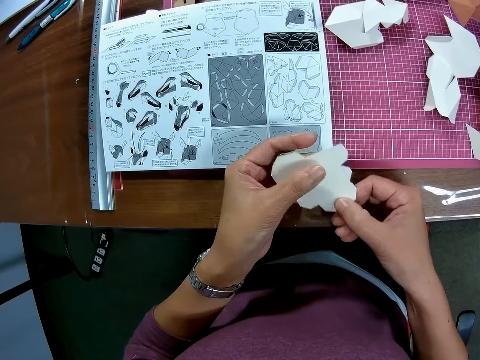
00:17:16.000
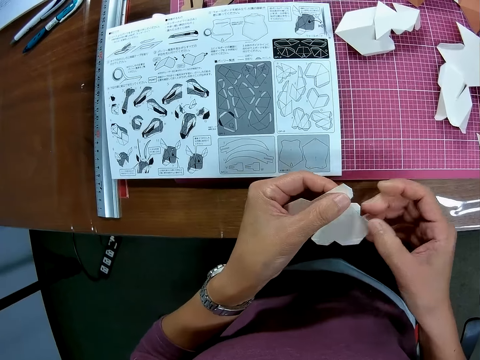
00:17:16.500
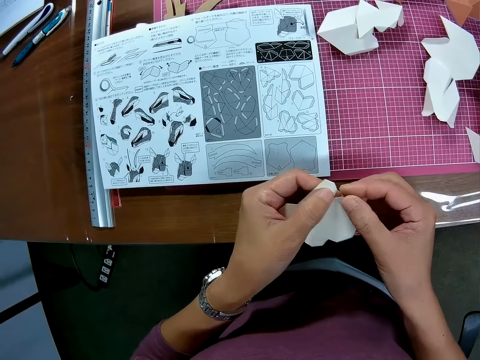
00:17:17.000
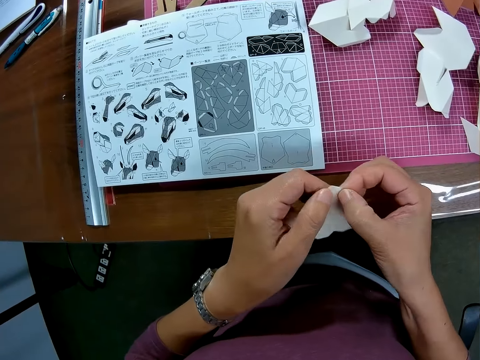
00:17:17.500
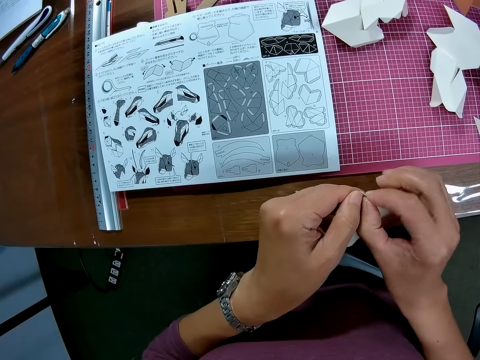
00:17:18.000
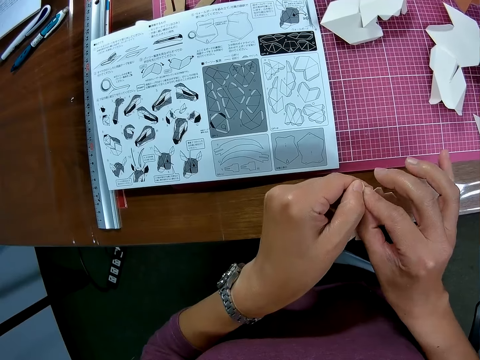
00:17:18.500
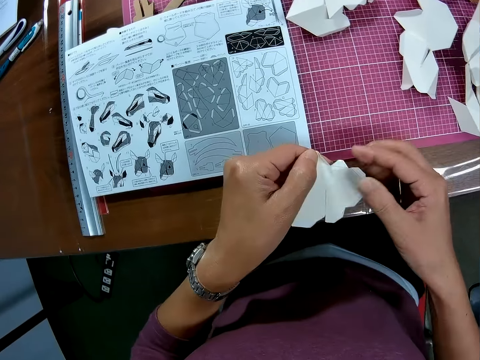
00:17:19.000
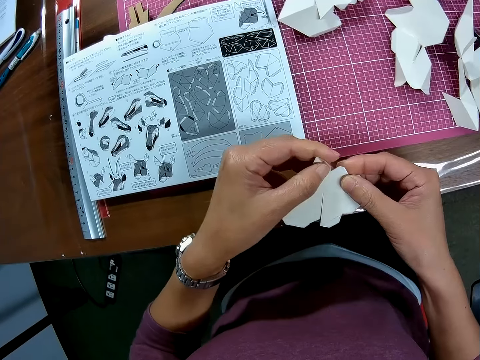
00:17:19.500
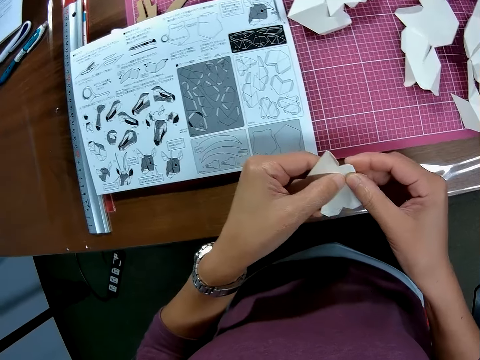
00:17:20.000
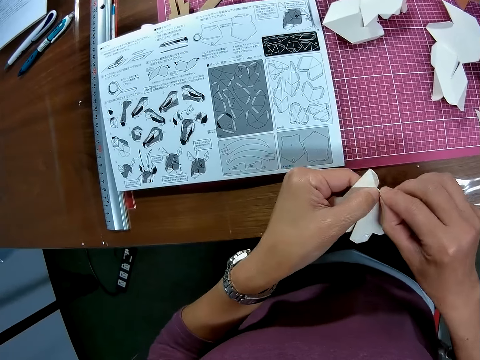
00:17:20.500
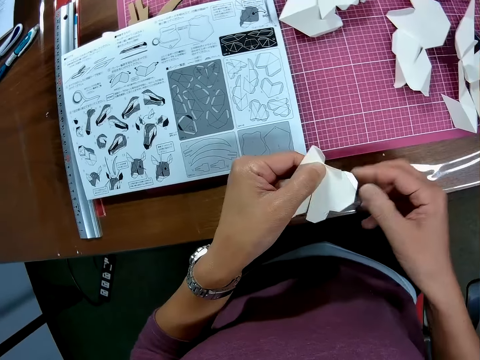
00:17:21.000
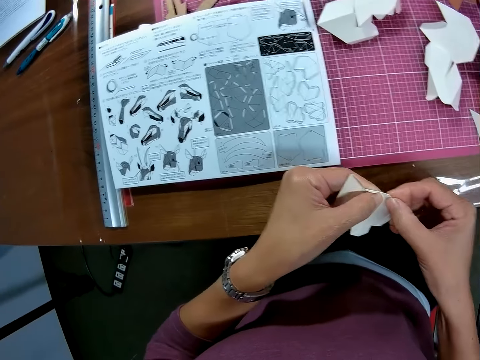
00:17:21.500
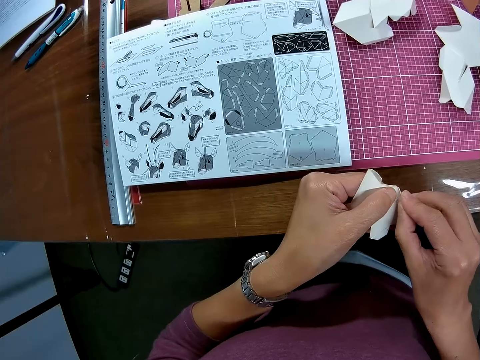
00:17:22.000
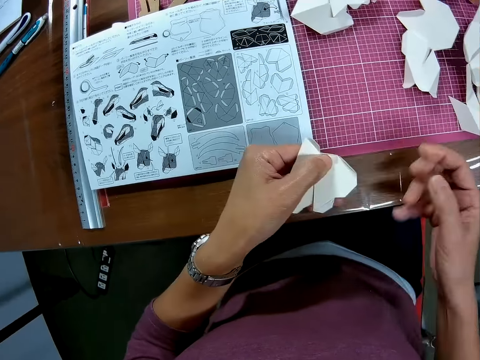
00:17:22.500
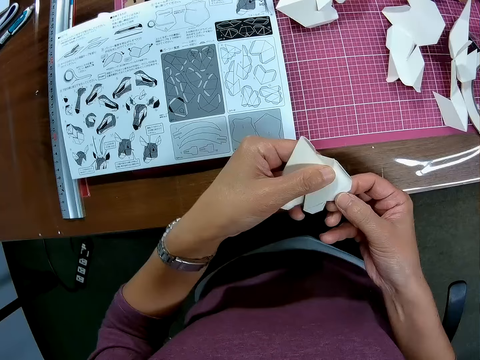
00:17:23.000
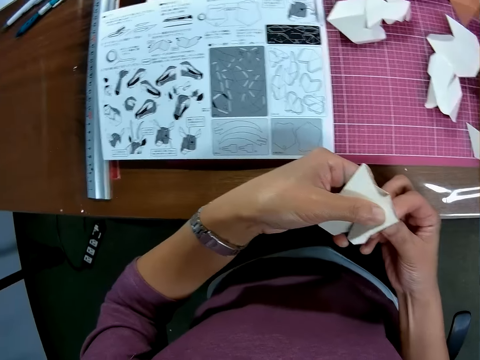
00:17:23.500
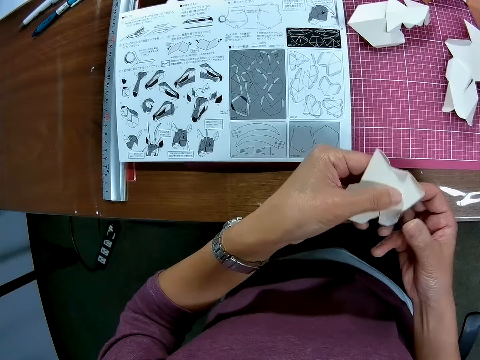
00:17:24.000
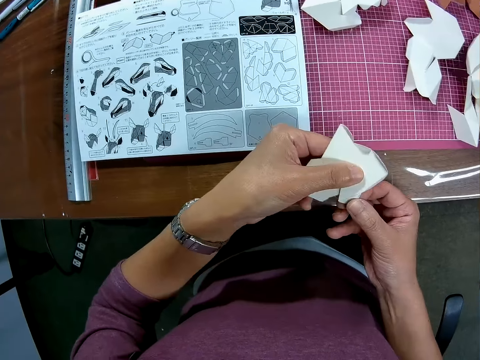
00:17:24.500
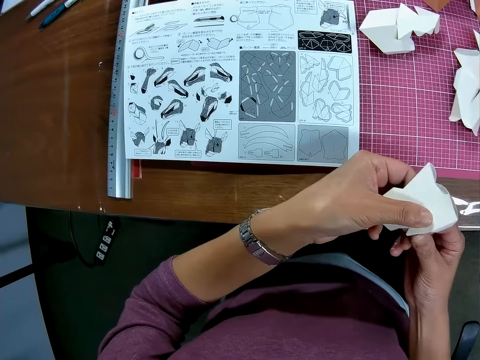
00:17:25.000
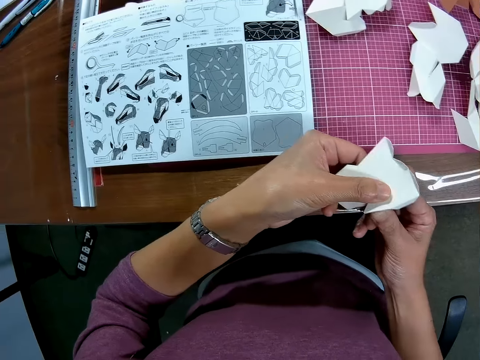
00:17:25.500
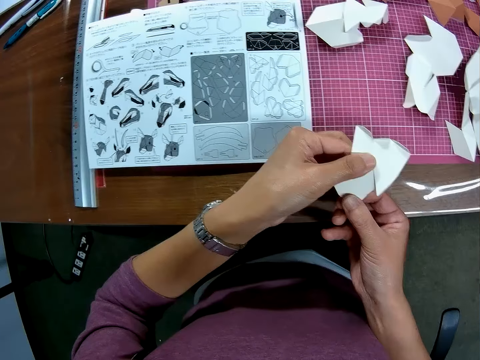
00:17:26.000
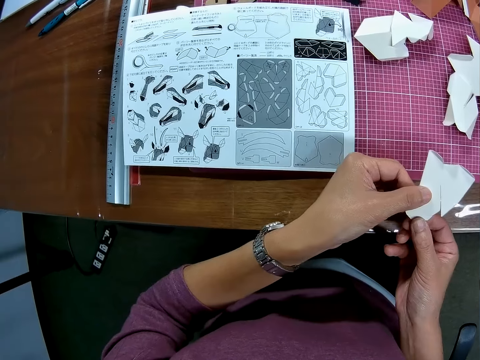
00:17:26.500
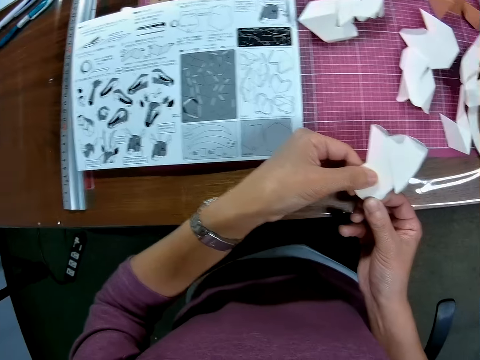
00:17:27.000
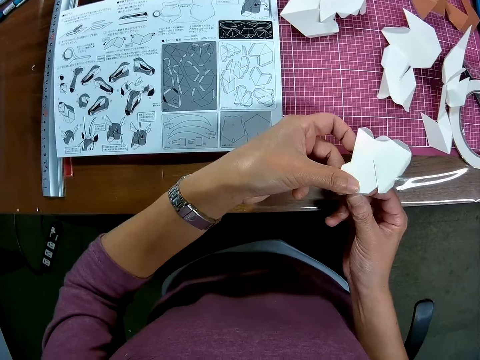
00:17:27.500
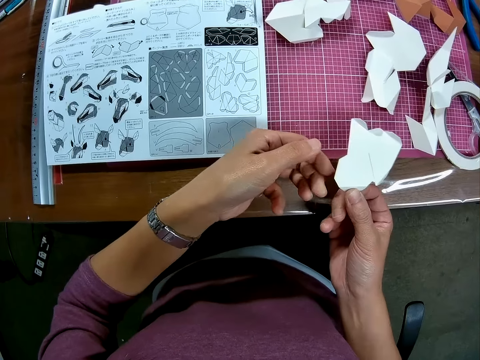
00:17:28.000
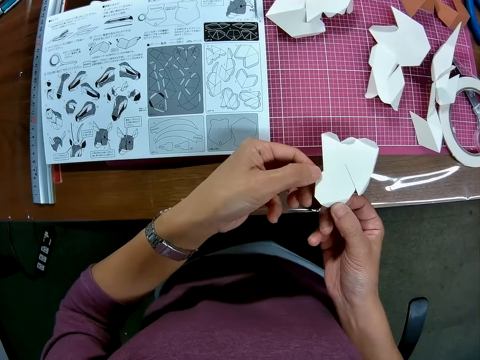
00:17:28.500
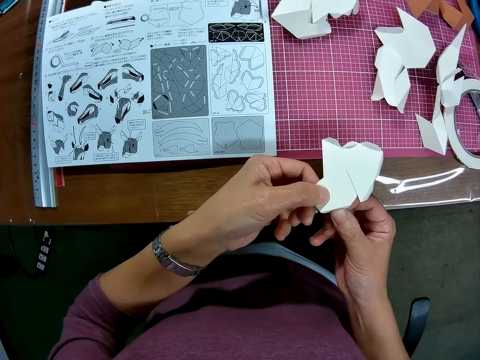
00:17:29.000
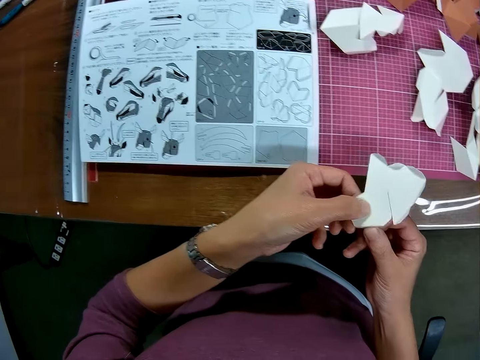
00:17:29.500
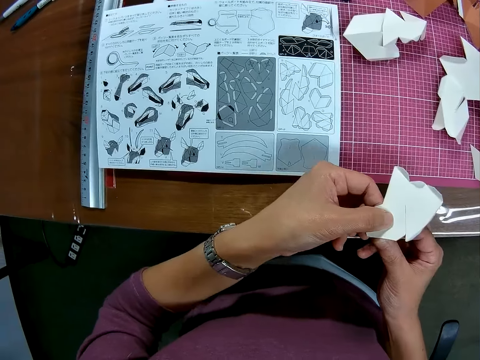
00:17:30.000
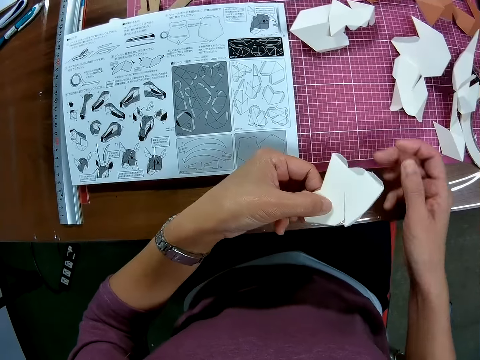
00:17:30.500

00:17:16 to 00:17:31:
The camera wearer folds the paper or woodcraft with both hands.

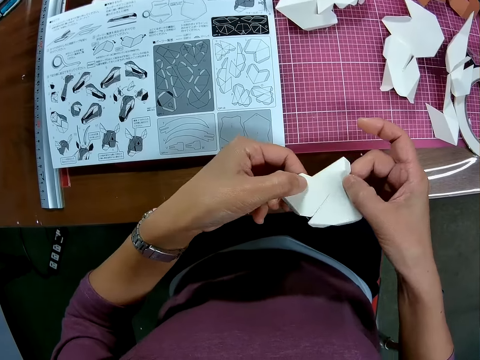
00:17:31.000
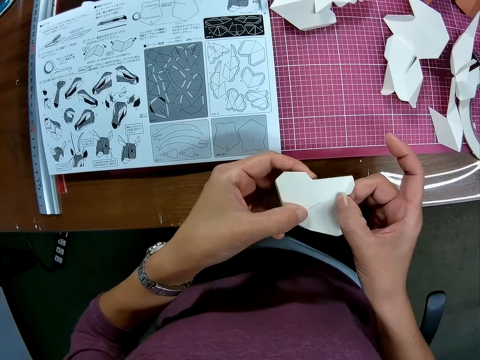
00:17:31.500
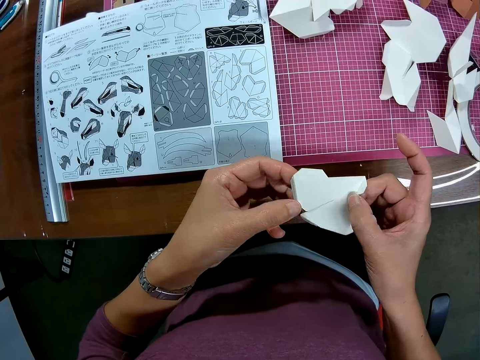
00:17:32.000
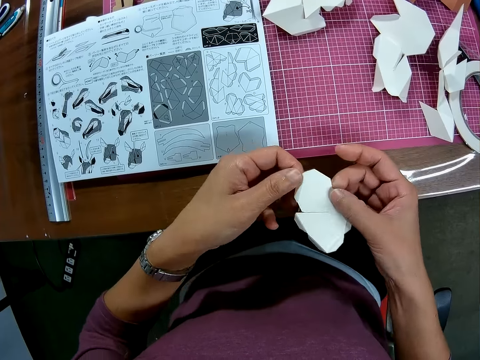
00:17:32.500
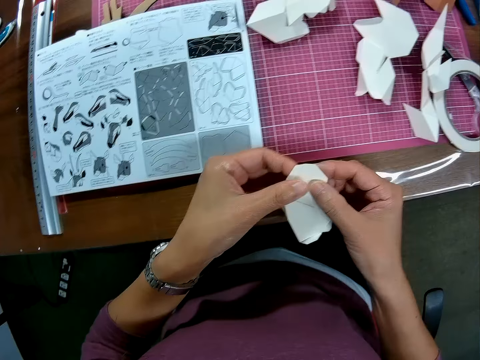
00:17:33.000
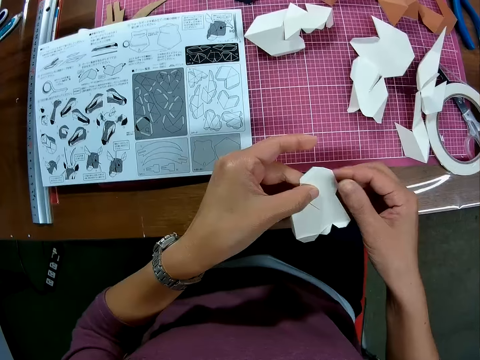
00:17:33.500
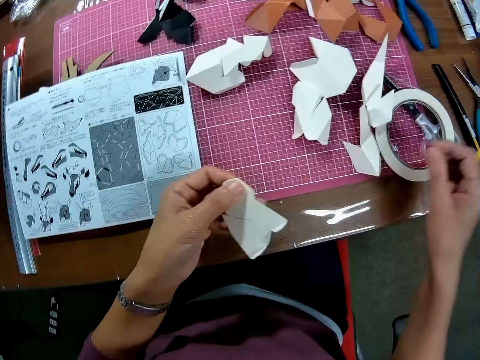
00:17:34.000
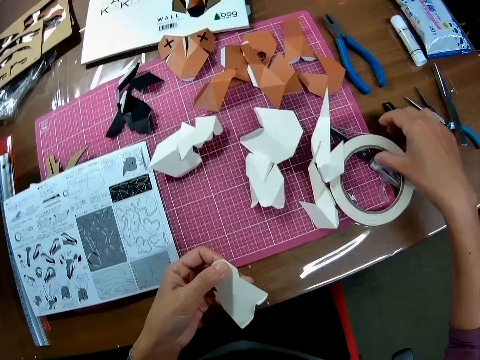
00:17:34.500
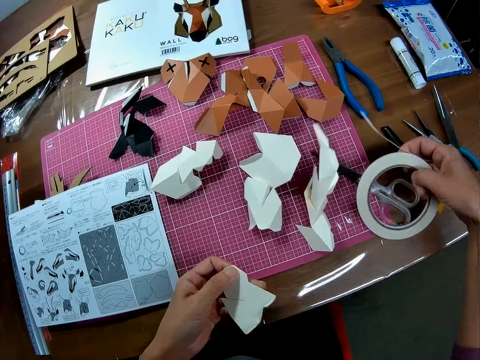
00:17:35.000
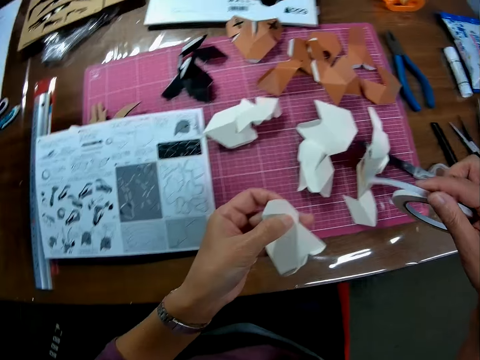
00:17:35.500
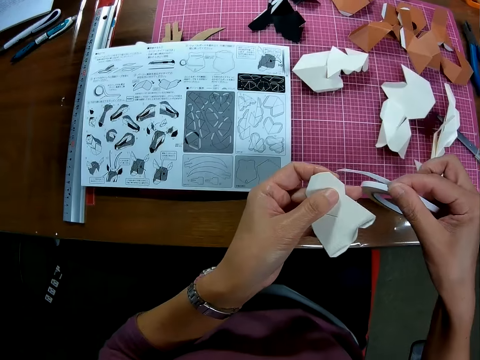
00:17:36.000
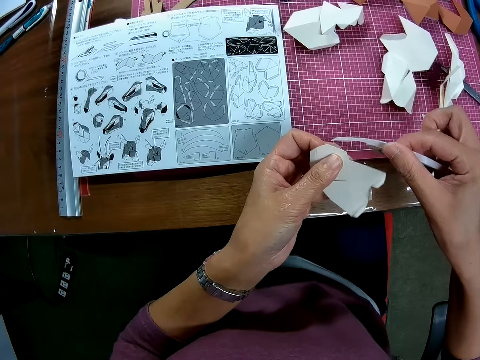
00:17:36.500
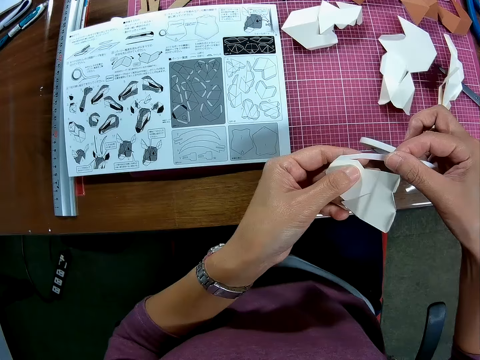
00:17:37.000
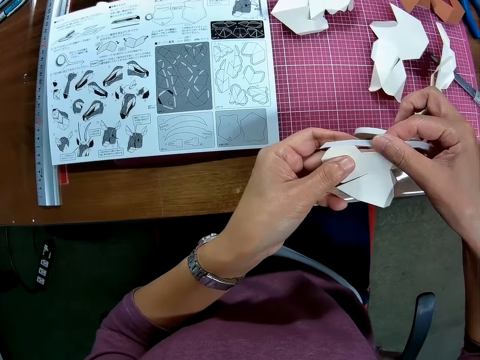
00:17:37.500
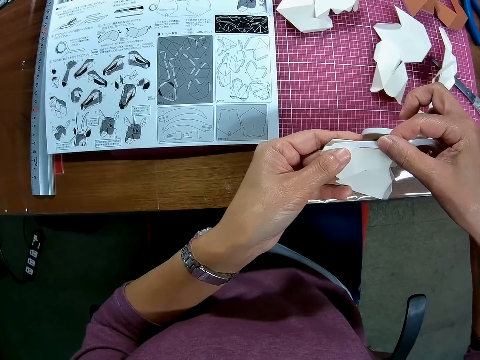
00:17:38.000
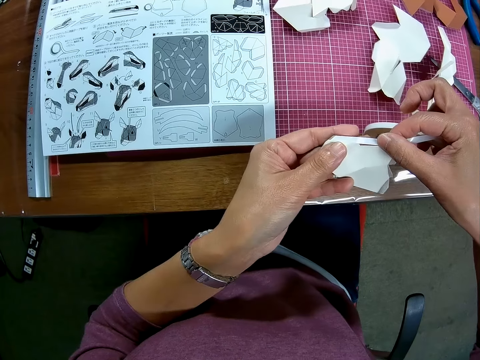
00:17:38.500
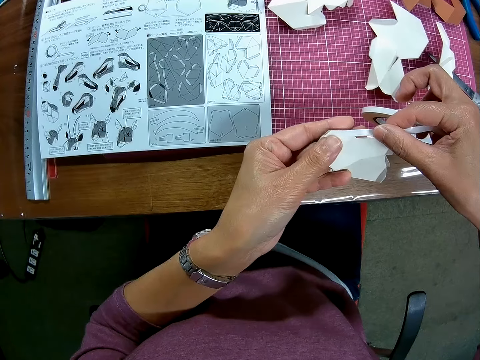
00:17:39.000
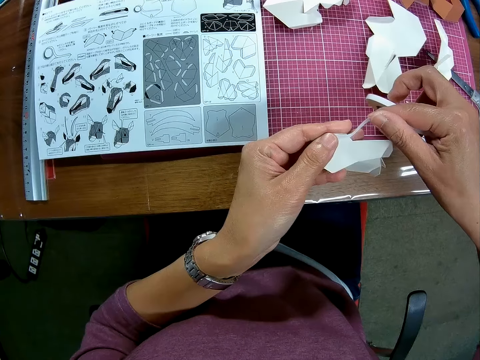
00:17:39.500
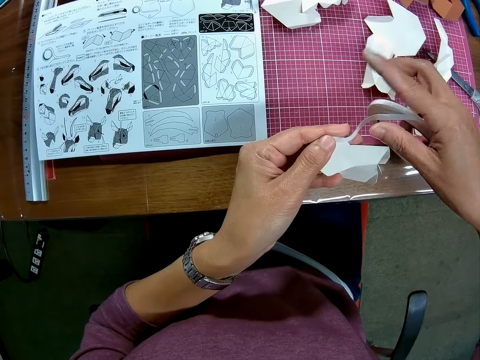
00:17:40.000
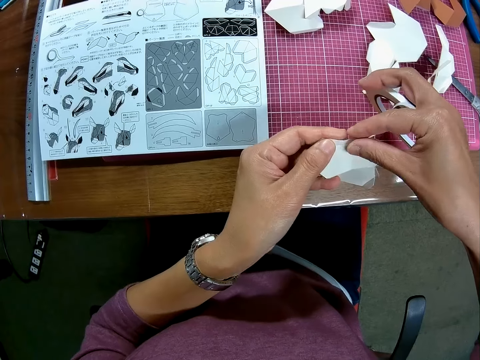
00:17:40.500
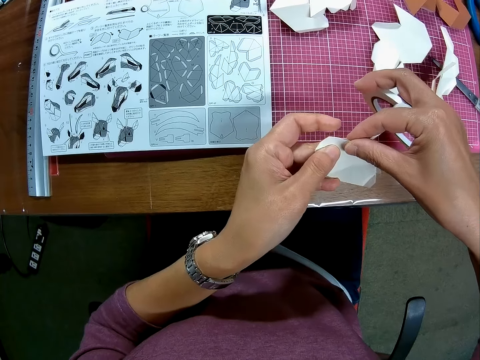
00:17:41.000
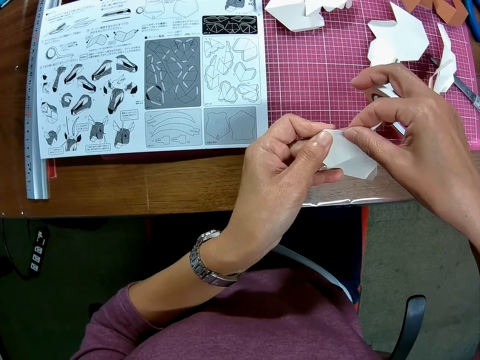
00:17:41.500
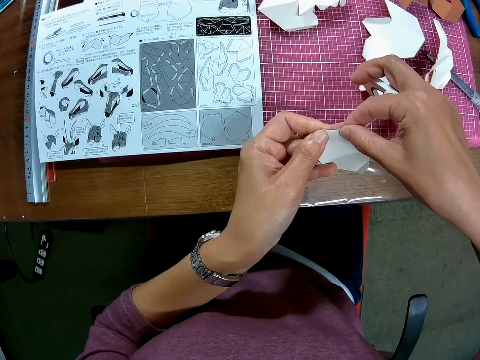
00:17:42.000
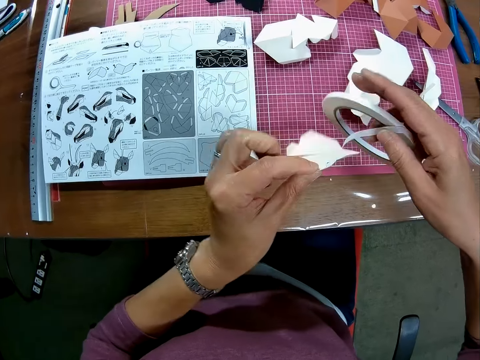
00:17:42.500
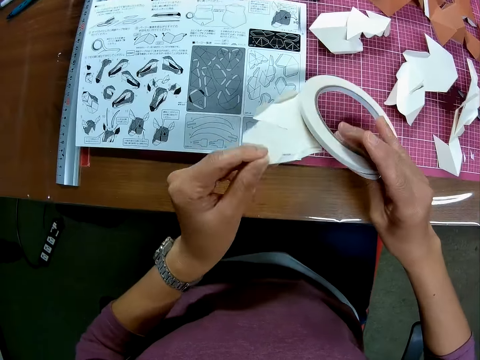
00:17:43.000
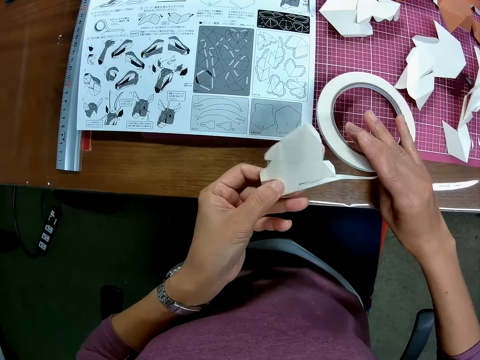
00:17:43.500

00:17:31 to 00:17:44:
The camera wearer picks the paper tape or masking tape on the table with the right hand. They put the masking tape on the woodcraft. They tape the paper edge with the paper tape.
